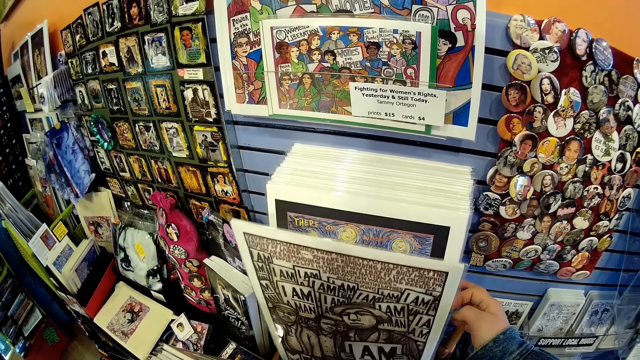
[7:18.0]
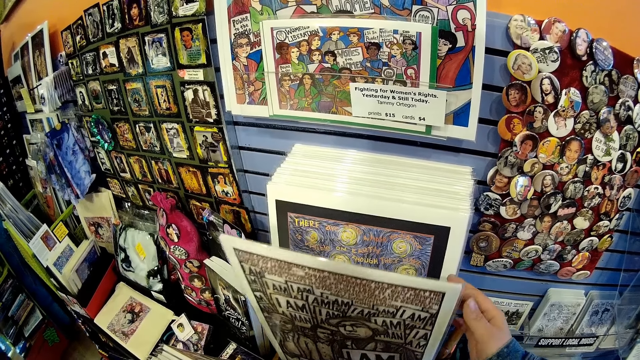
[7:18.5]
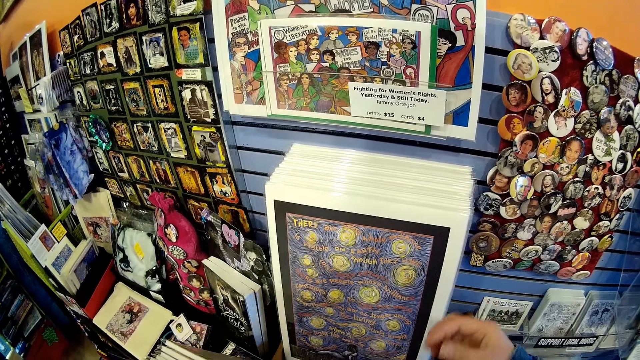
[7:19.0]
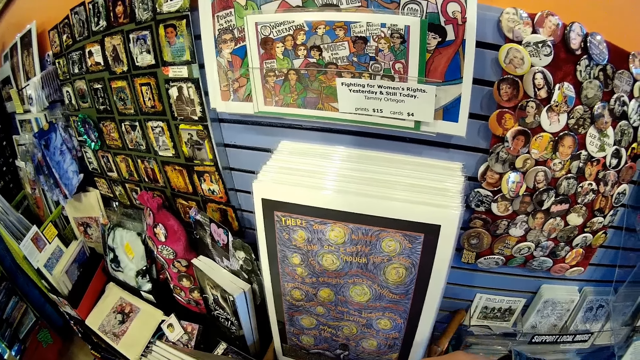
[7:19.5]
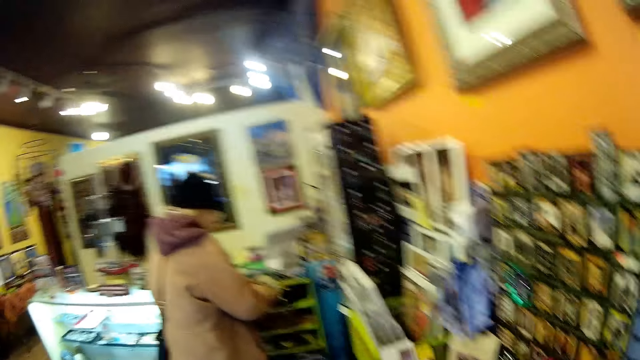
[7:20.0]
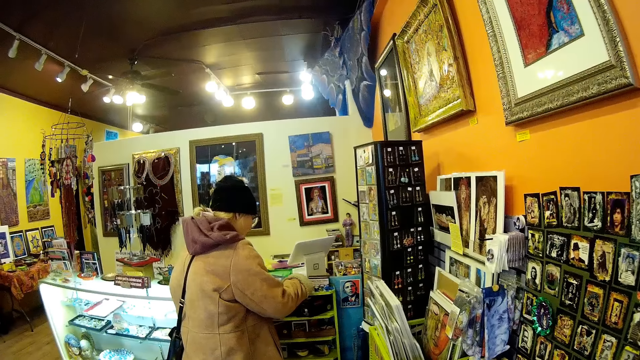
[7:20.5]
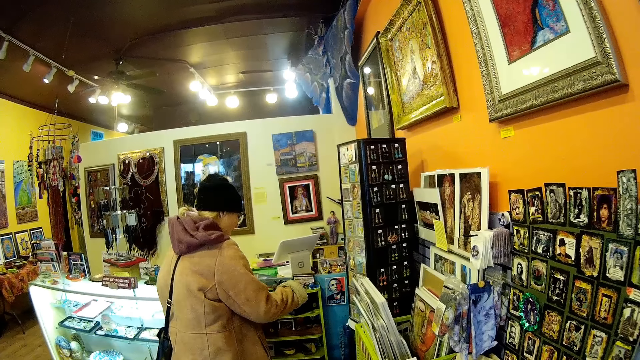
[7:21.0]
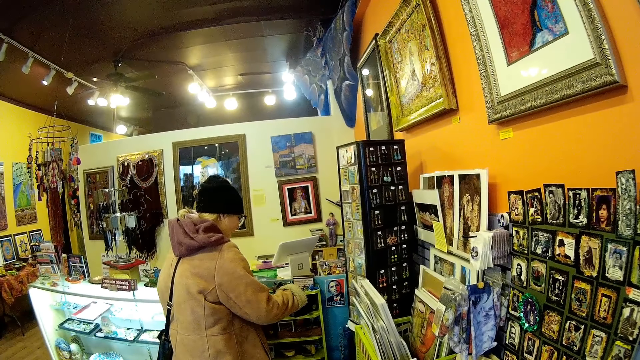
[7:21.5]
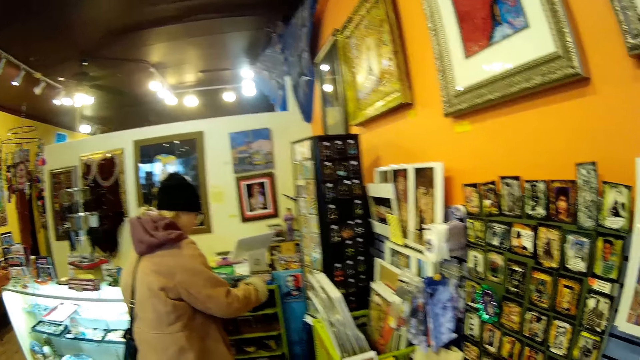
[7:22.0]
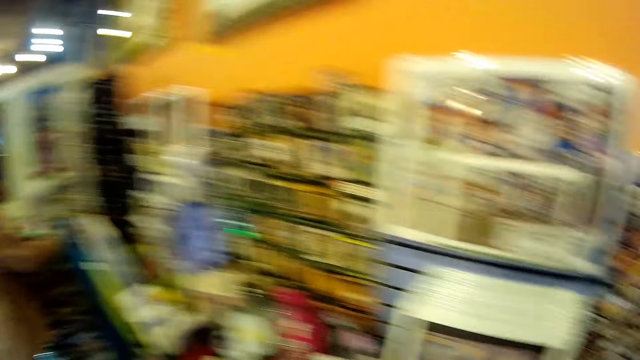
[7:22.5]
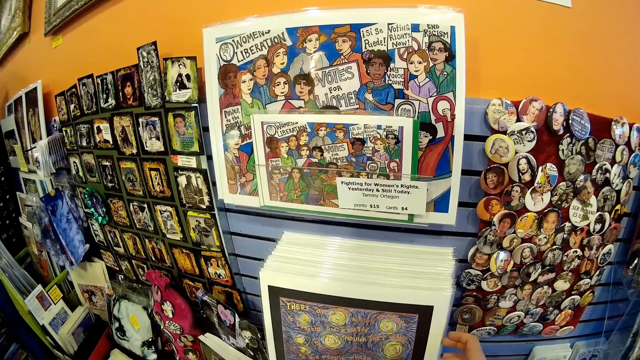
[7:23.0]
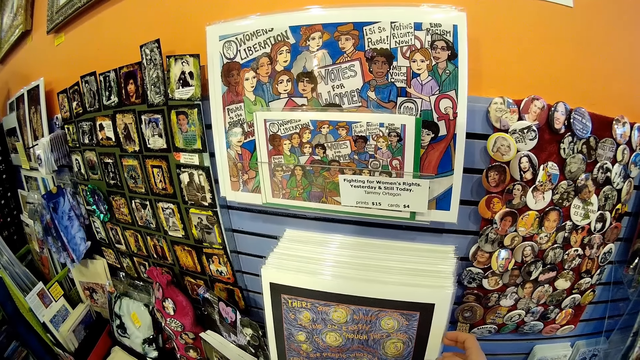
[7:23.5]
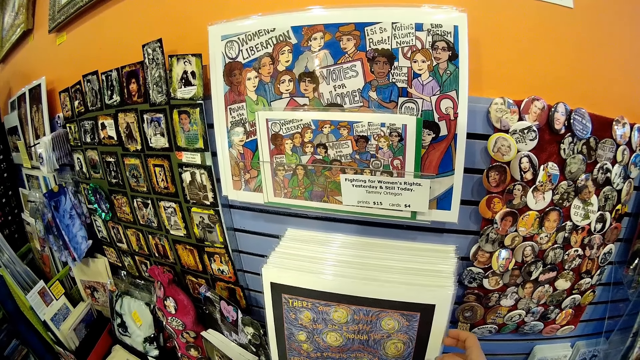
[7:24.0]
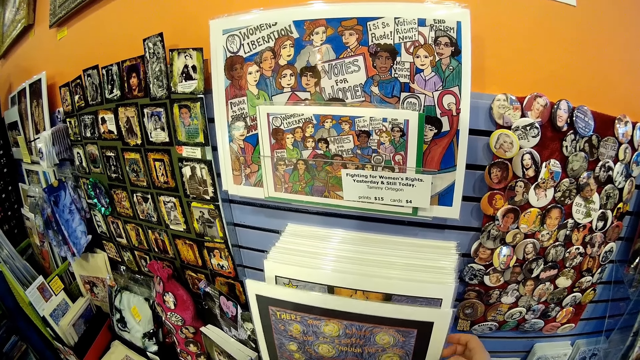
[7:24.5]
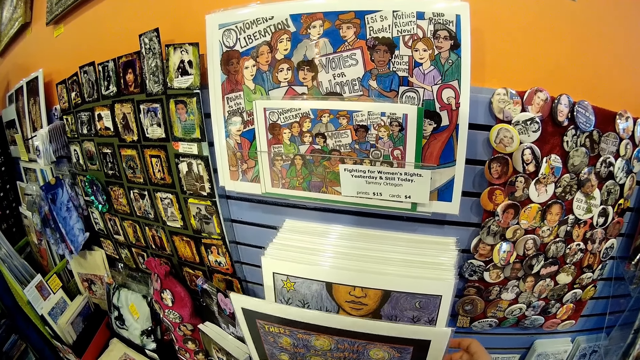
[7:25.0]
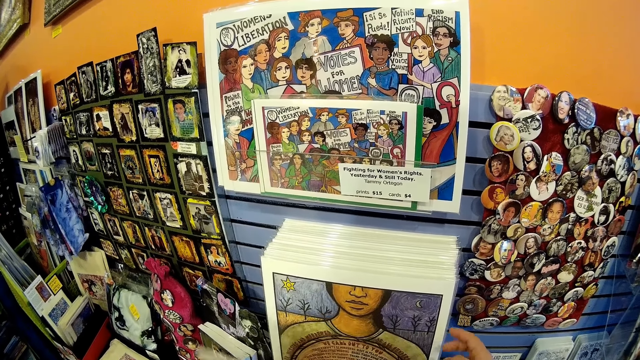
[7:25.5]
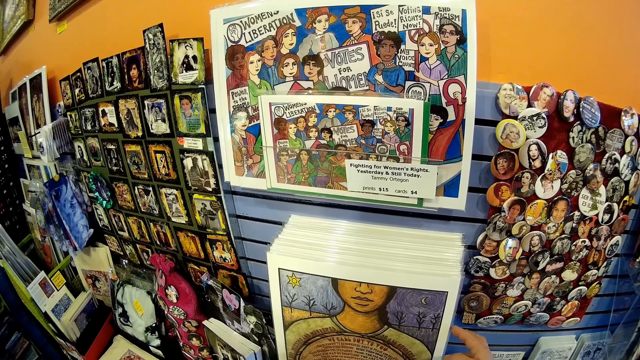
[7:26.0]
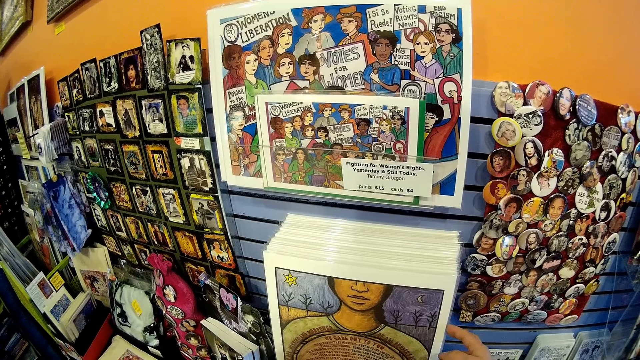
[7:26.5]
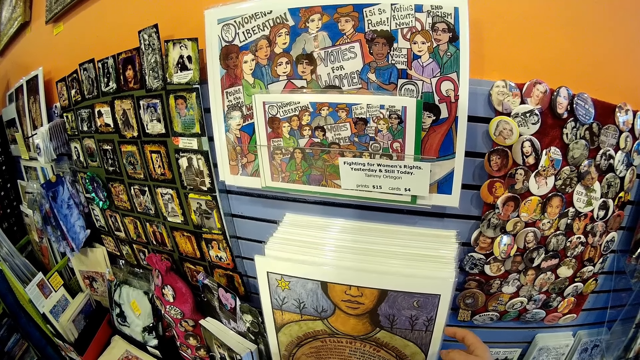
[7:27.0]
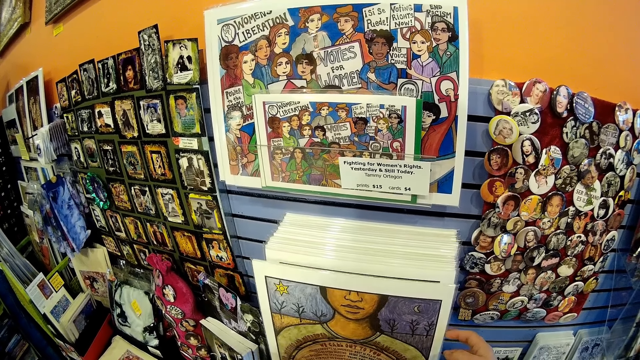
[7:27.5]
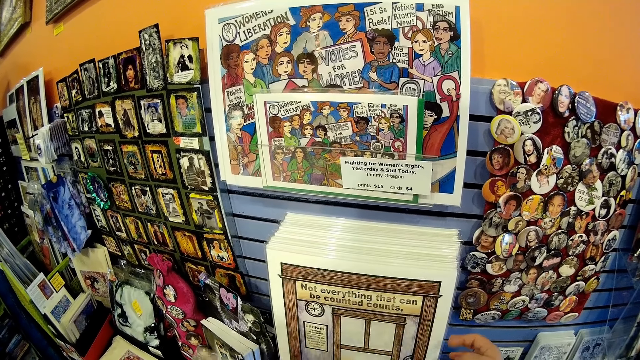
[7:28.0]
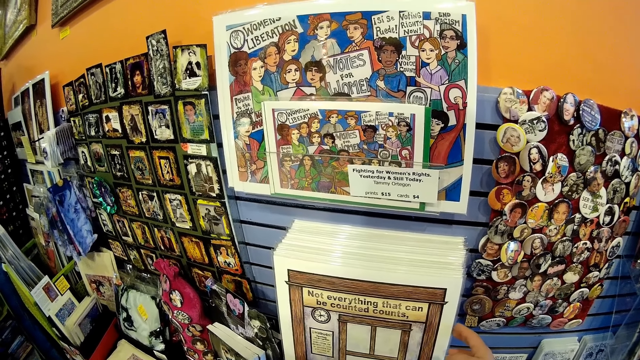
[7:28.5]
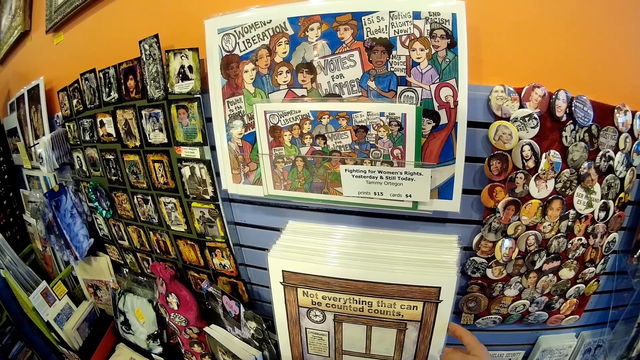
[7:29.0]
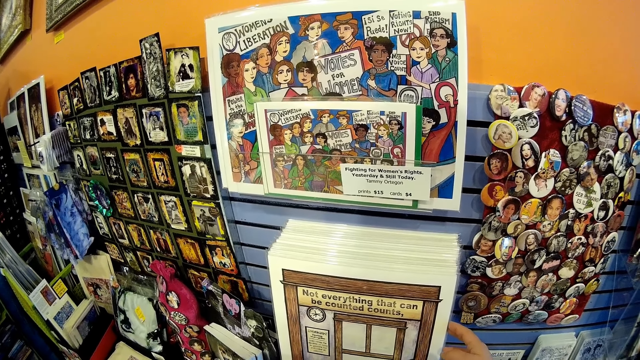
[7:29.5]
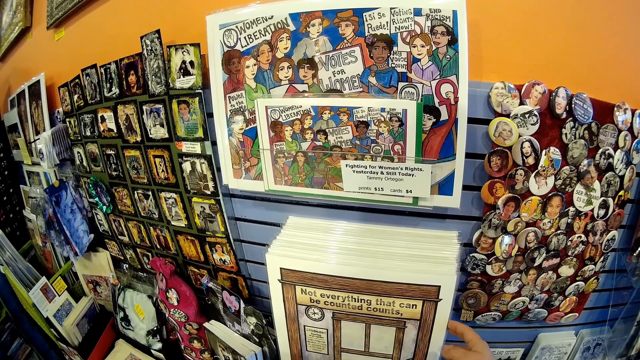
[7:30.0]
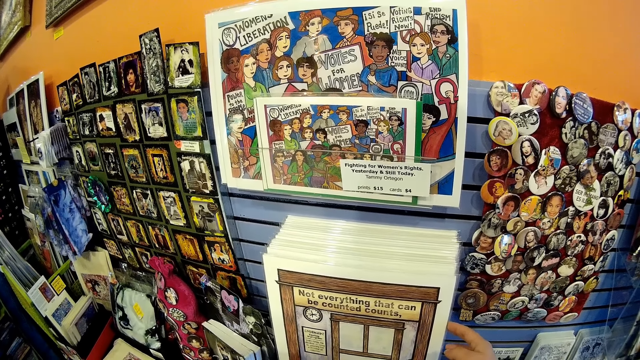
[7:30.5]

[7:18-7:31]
The camera wearer moves the card. They look around. A lady does something. The camera wearer looks around. They move the card repeatedly.

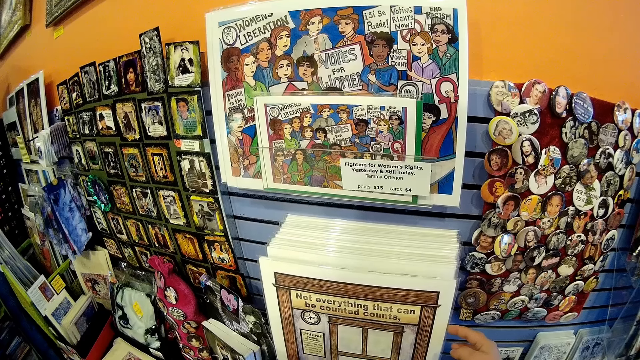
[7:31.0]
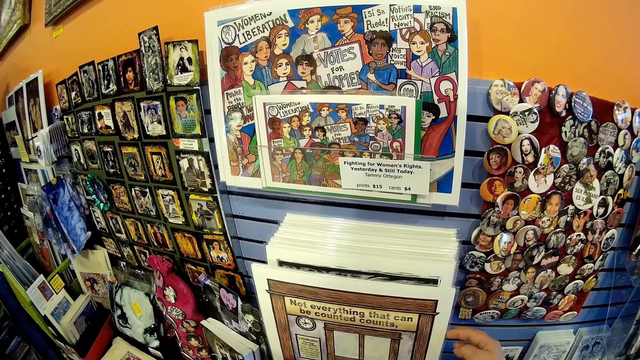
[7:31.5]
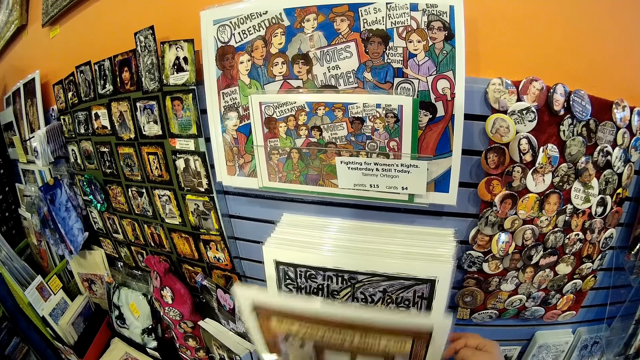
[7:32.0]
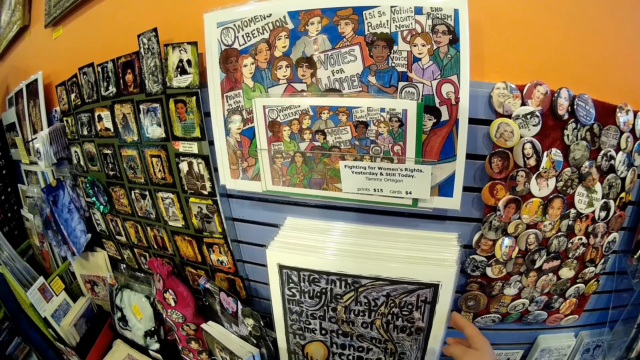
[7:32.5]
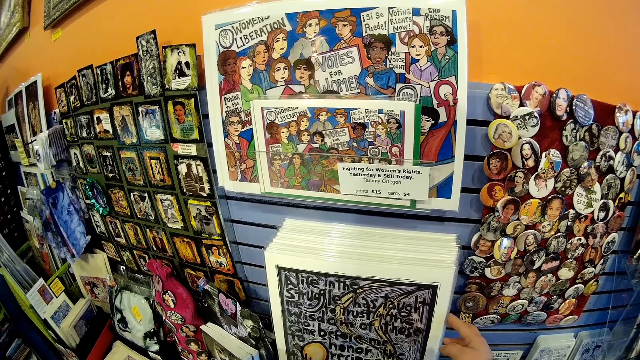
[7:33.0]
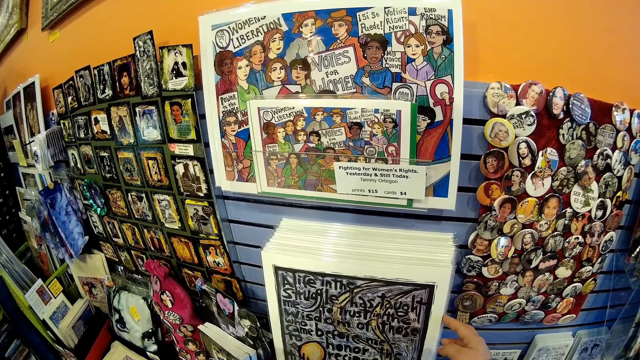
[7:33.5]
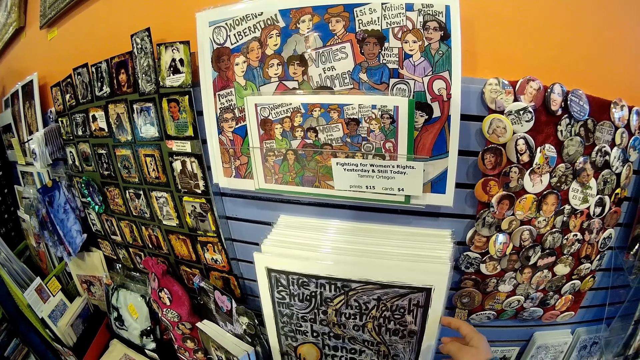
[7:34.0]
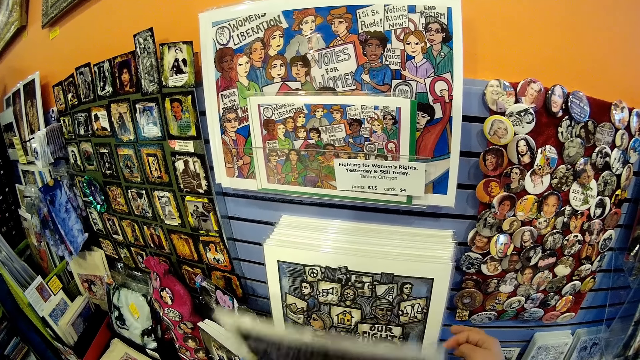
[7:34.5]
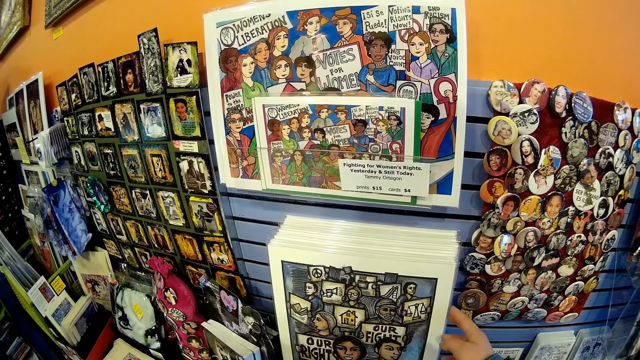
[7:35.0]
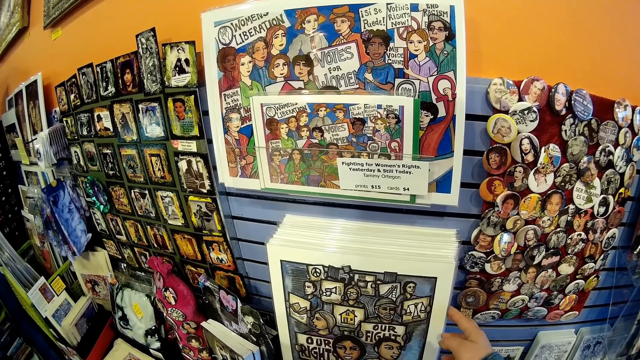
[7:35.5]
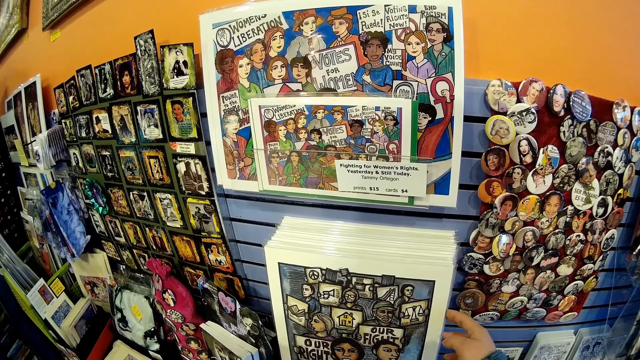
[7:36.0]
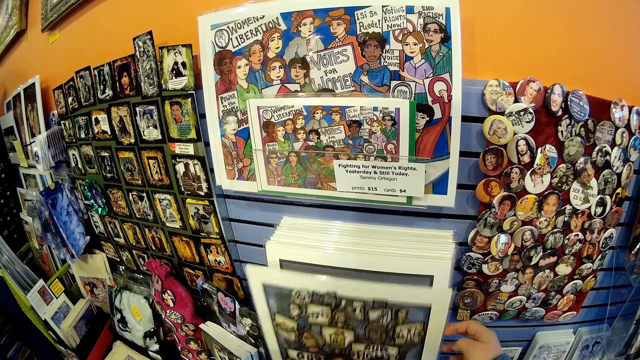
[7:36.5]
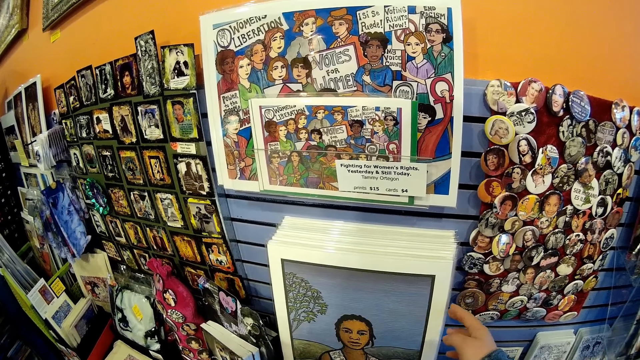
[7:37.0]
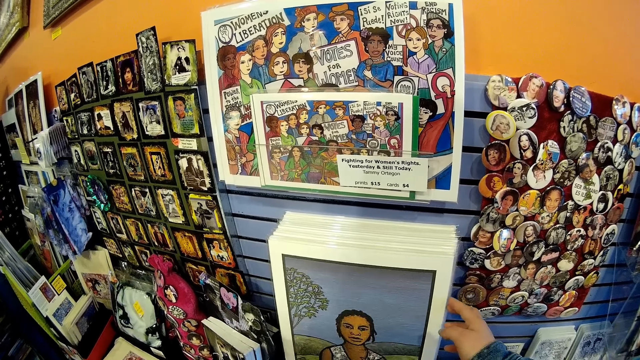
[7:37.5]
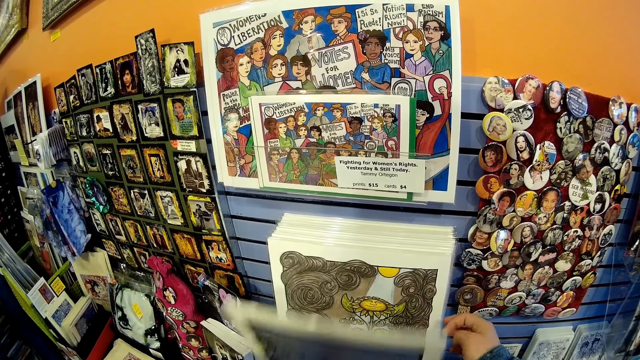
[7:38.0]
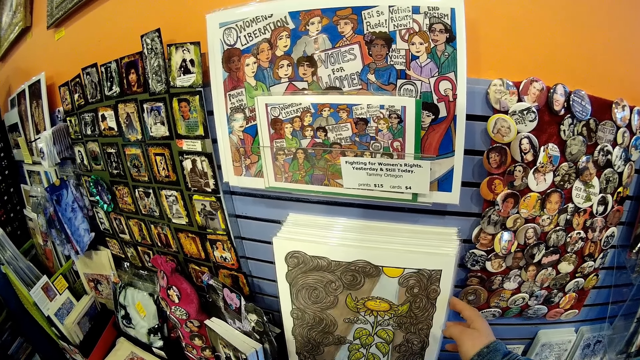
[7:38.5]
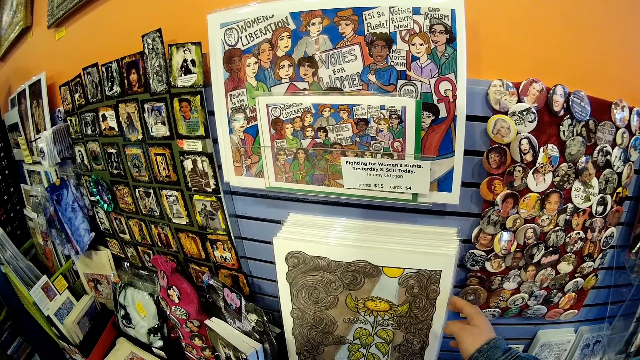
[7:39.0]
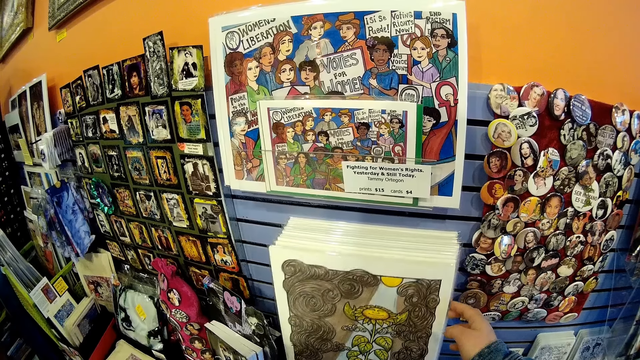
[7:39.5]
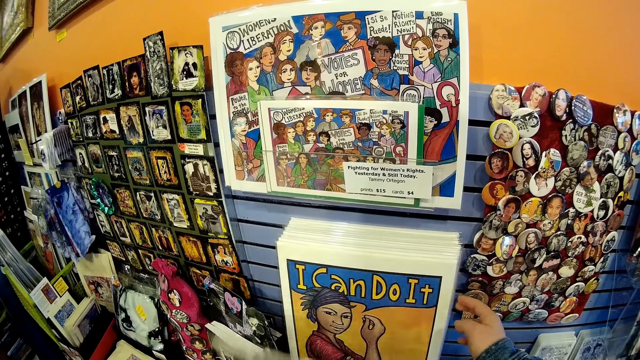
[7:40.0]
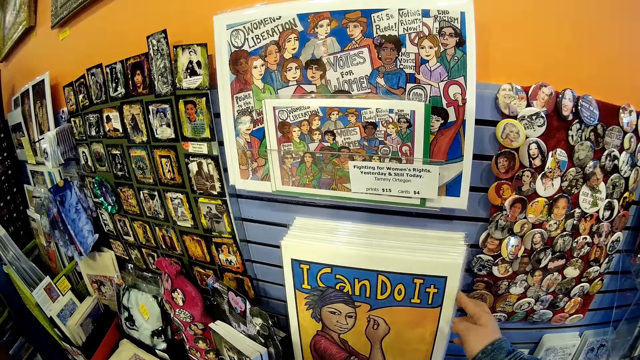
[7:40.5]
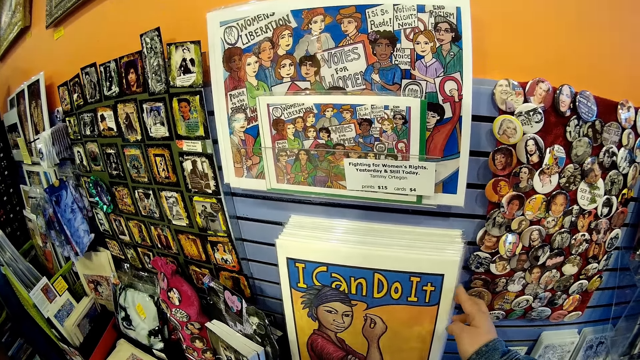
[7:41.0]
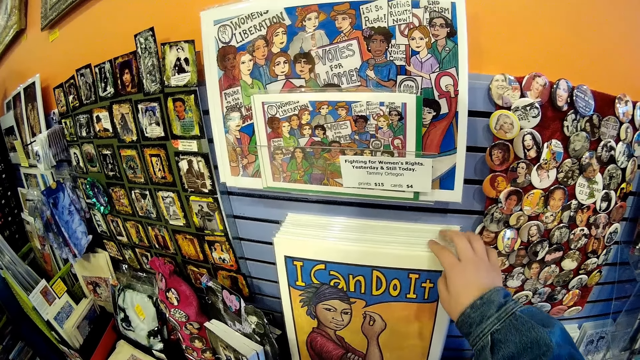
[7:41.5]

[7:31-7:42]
The camera wearer moves the card repeatedly.
